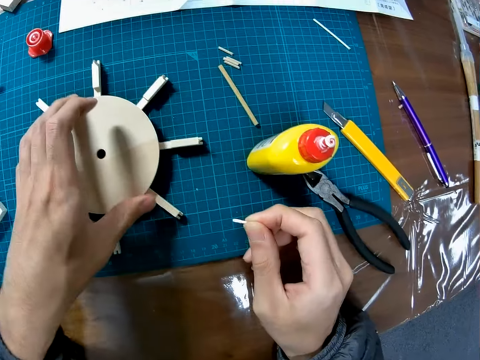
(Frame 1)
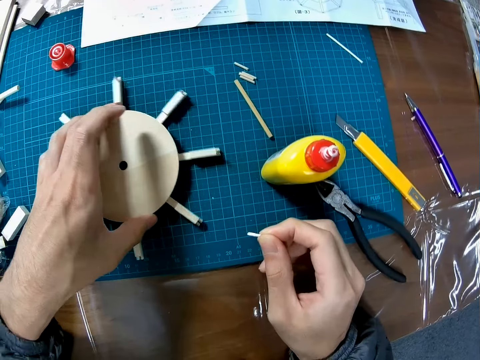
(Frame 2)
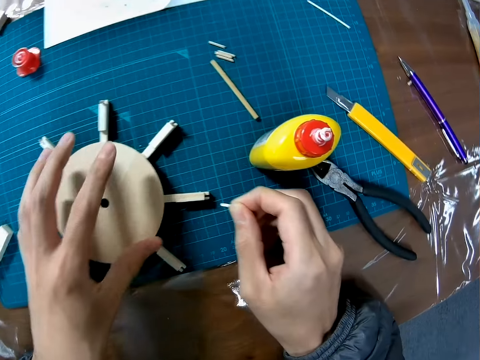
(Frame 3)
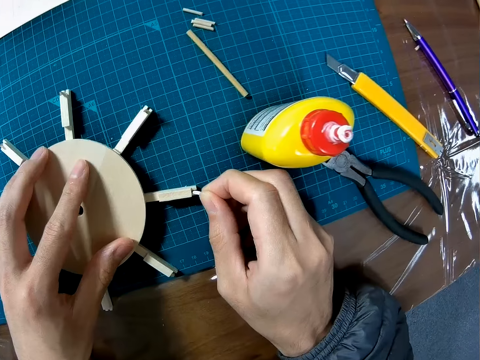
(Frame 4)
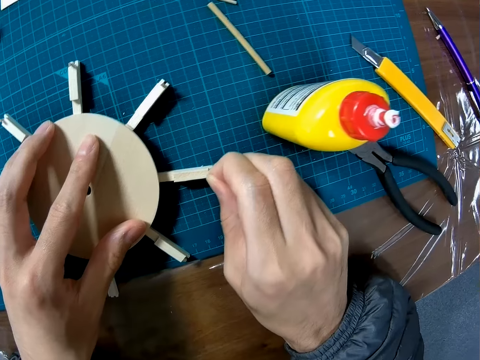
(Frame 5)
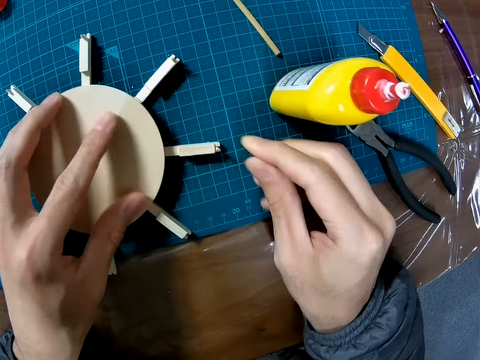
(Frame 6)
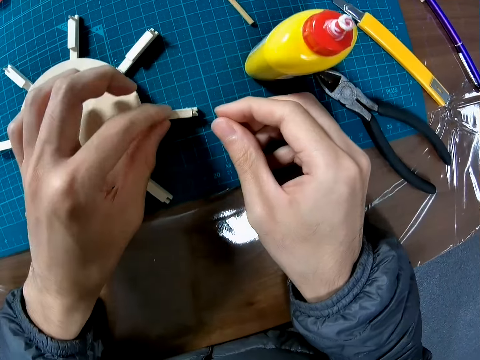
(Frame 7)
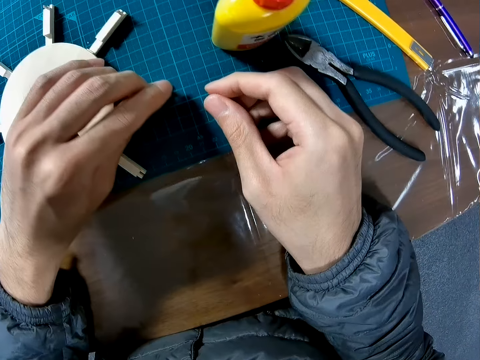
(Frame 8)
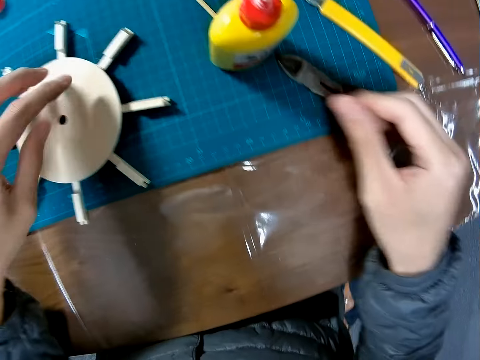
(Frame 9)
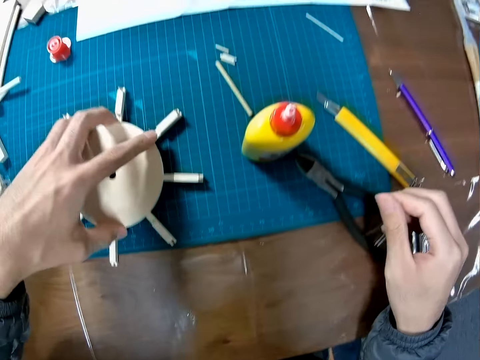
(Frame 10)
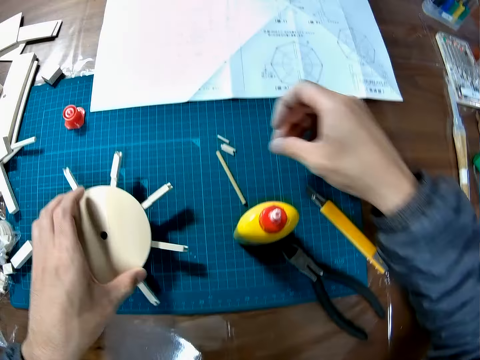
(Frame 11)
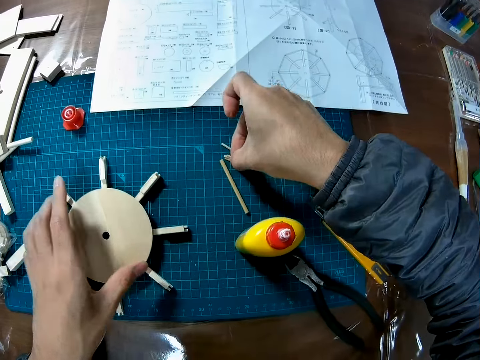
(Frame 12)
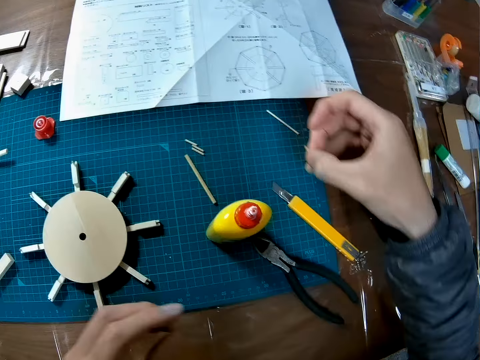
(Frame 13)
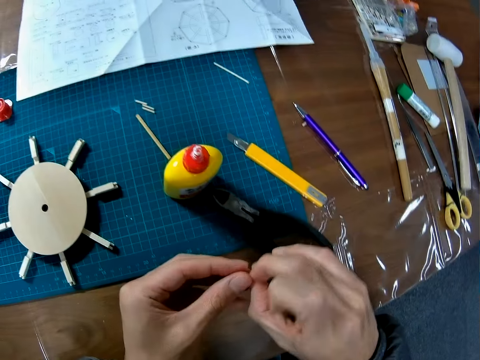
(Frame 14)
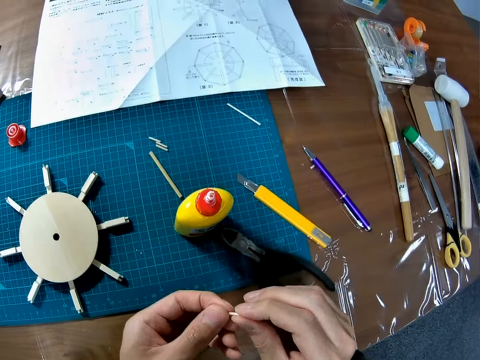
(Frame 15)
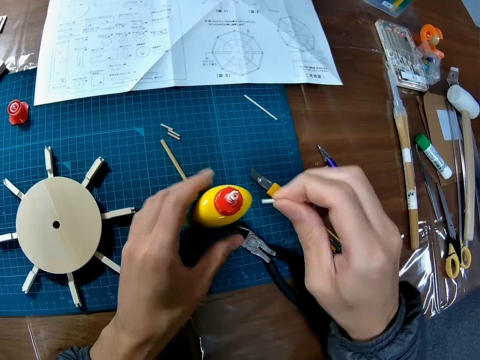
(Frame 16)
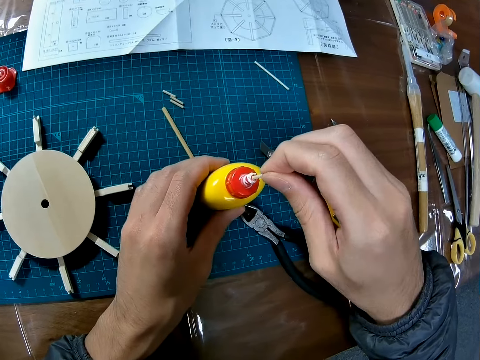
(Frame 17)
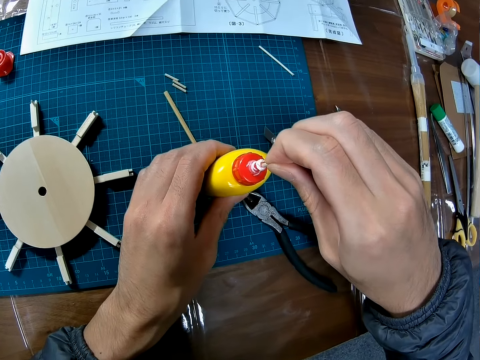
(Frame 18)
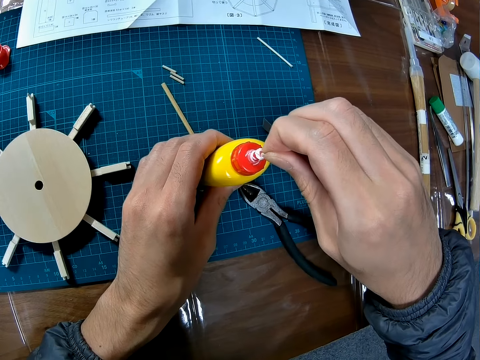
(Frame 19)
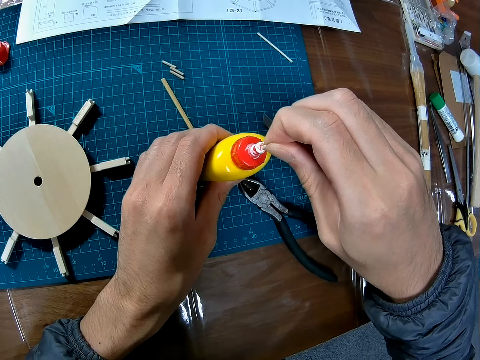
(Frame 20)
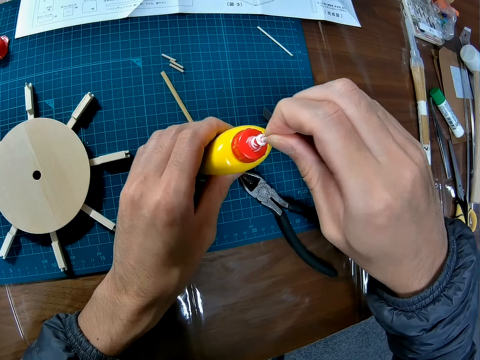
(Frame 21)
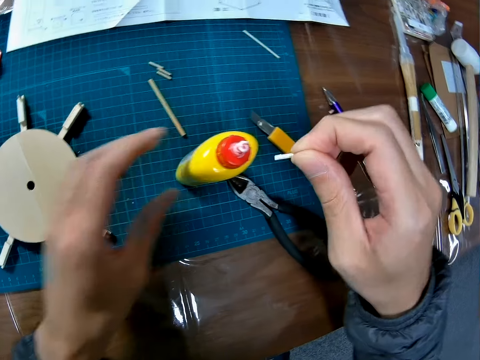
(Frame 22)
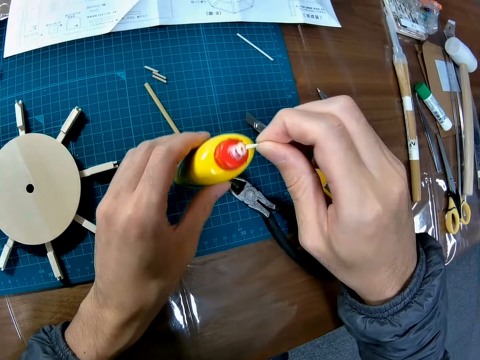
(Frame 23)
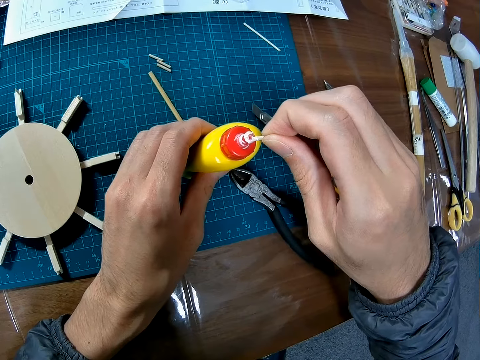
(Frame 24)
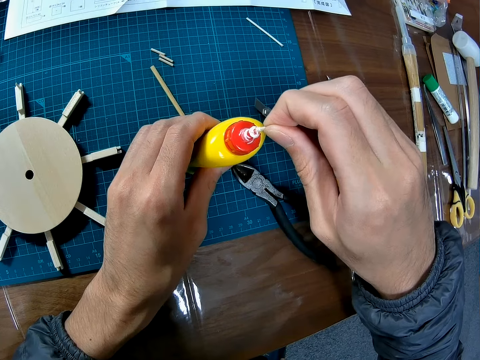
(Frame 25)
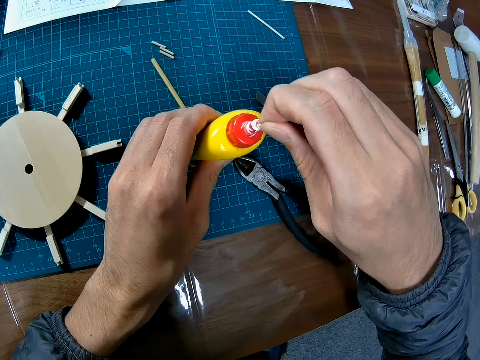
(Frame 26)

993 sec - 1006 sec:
The camera wearer turns the wooden structure. He fixes the piece of wood at an edge of the wooden structure. He turns the wooden structure with his left hand. He picks up a piece of wood from the cutting mat with his right hand. He dips the piece of wood into the bottle of glue. He applies glue on the piece of wood.

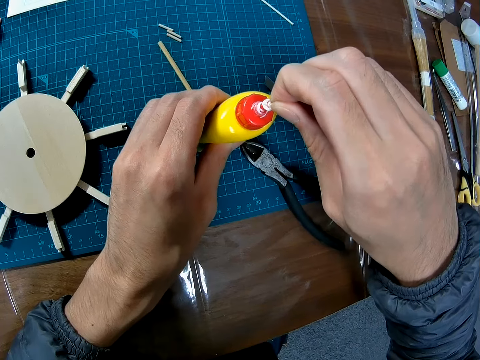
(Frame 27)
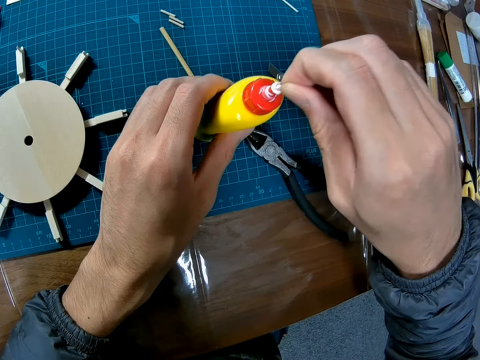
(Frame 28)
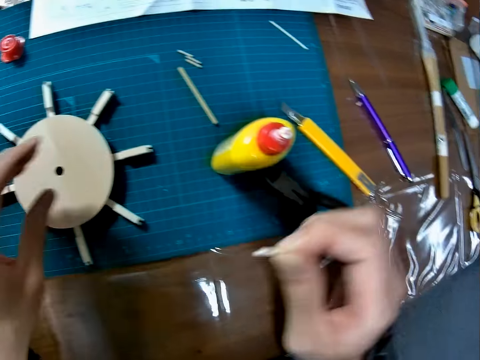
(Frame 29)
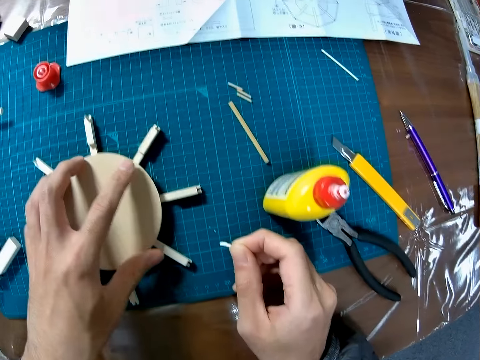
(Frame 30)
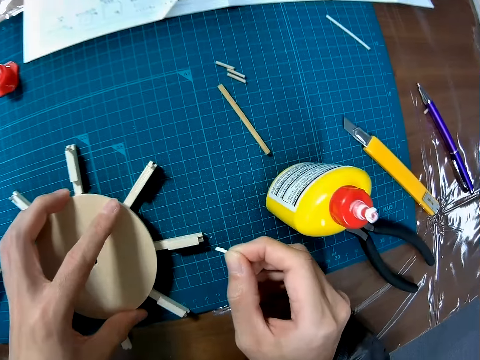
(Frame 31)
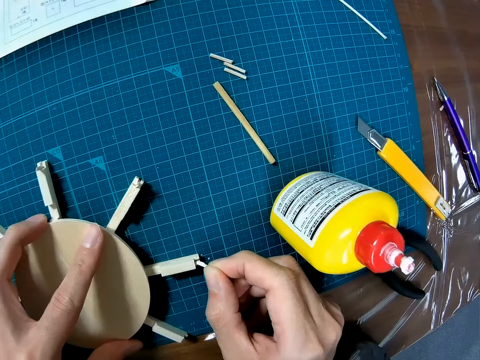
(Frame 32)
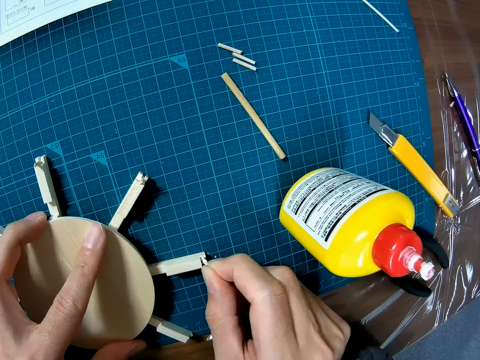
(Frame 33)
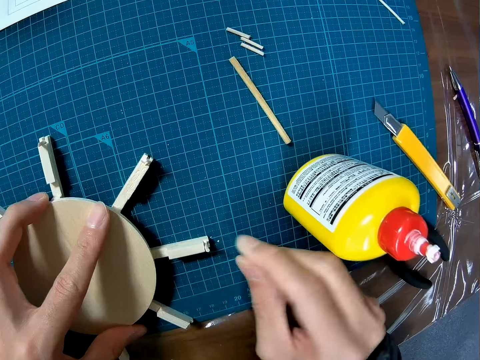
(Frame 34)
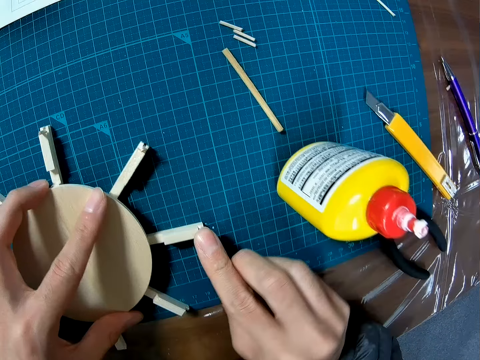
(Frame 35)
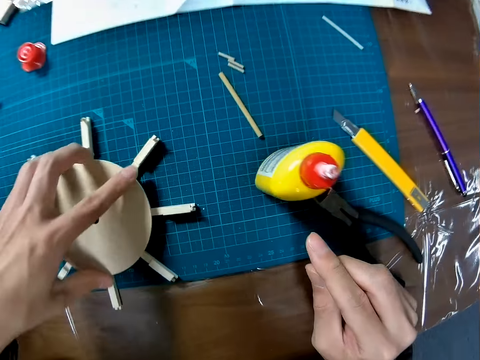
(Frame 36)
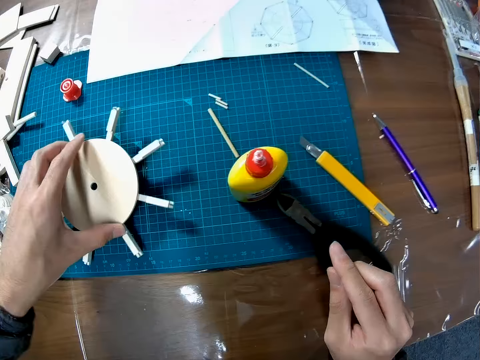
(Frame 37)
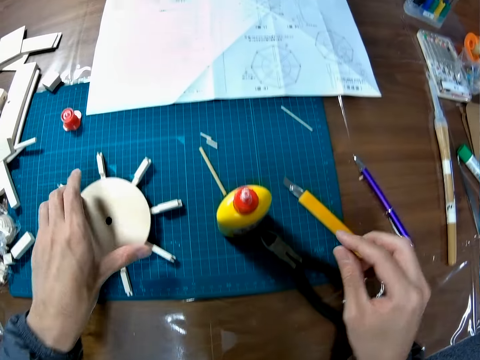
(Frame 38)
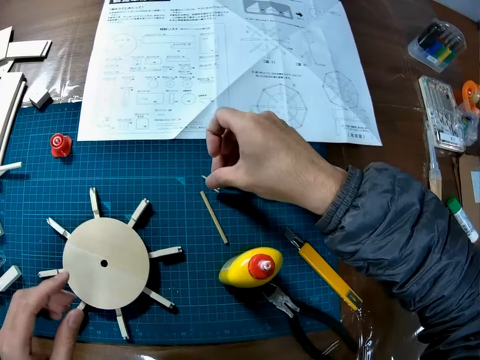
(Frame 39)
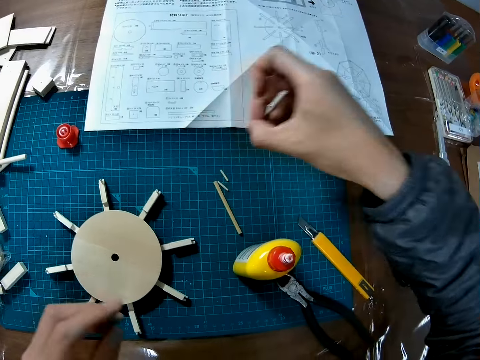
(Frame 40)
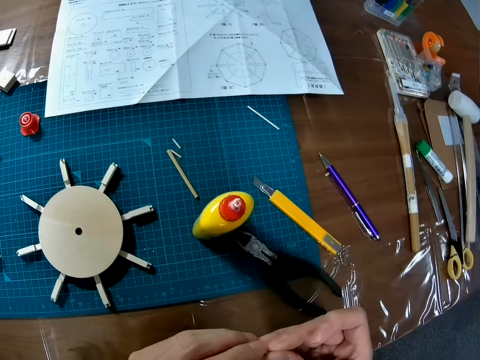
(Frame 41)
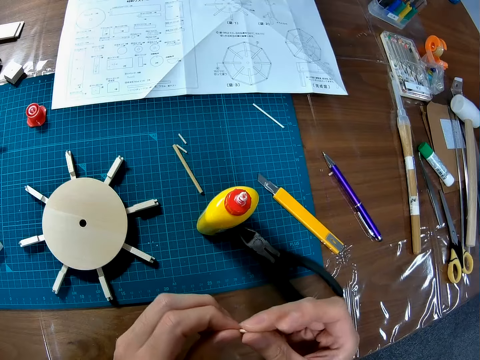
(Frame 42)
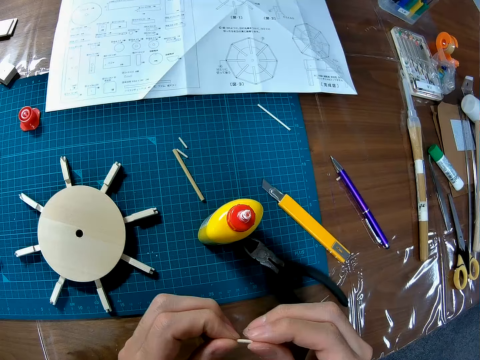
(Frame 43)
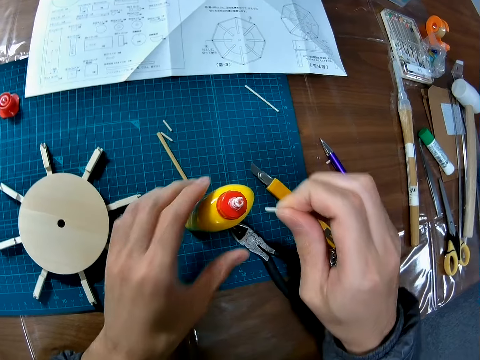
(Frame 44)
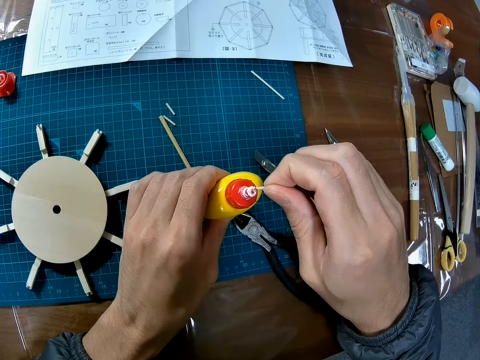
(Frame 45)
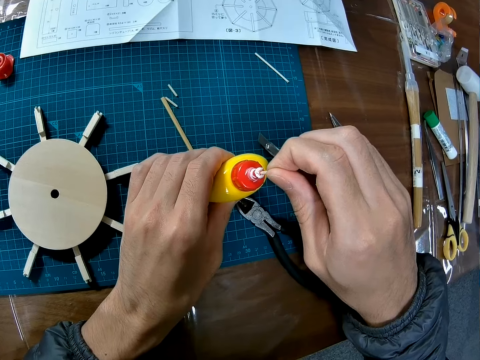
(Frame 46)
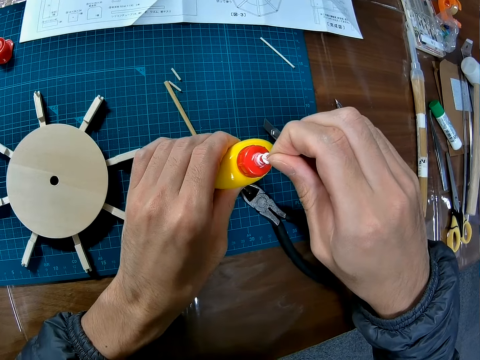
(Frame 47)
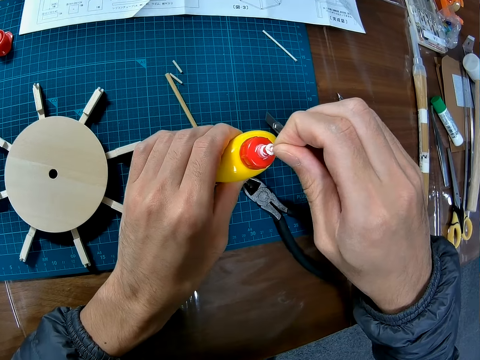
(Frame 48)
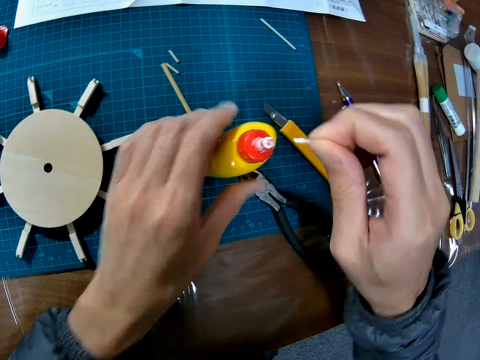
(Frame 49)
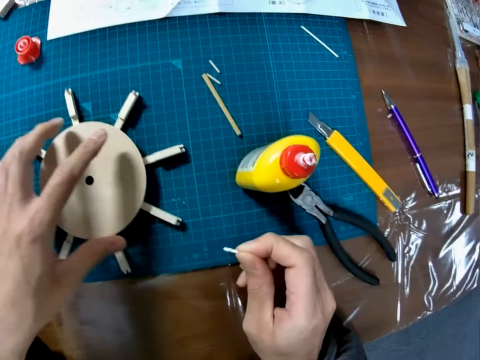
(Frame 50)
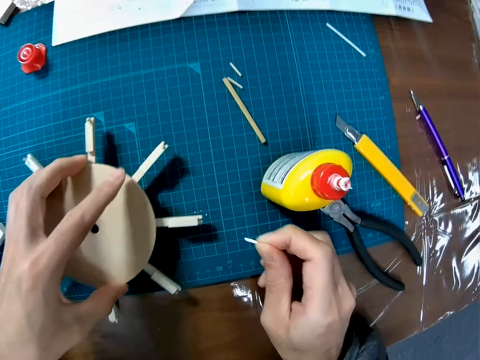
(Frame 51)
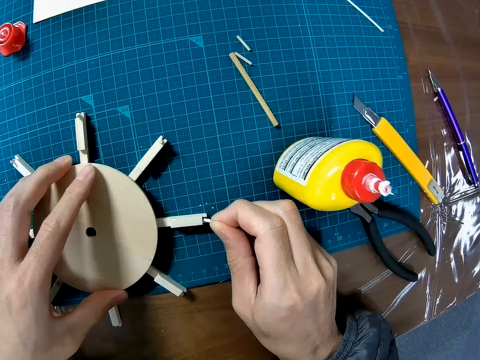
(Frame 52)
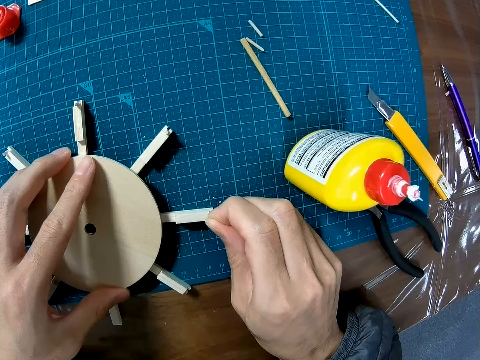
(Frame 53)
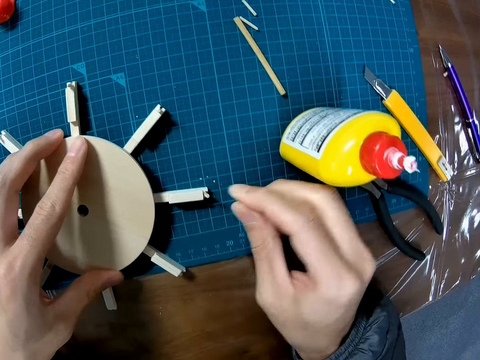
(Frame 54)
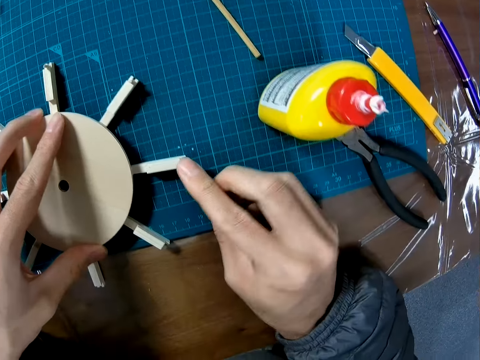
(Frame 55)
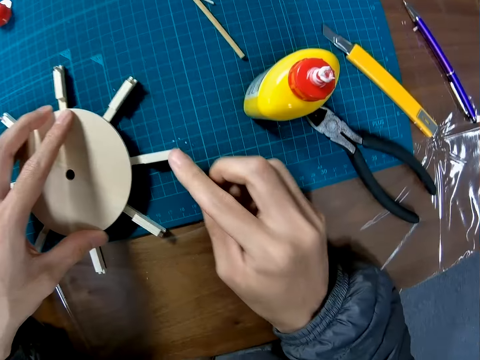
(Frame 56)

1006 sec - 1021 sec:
The camera wearer moves the wooden structure. They fix the piece of wood at an edge of the wooden structure. They rotate the wooden ship wheel craft. They move the wooden structure. They pick up a piece of wood from the cutting mat. They dip the piece of wood into the bottle of glue. They apply glue on the piece of wood. They move the wooden structure. They fix the piece of wood at an edge of the wooden structure.
